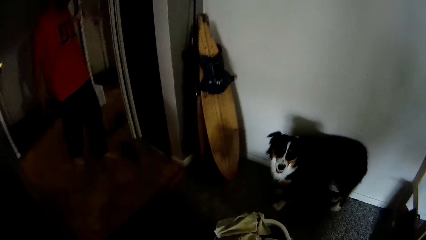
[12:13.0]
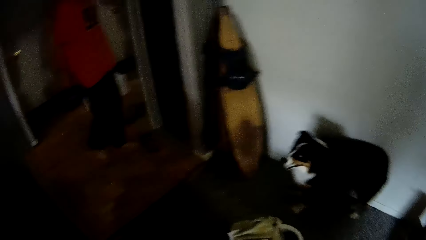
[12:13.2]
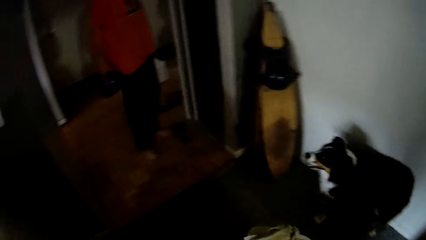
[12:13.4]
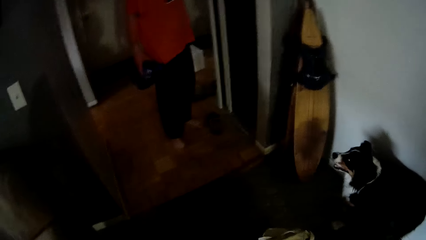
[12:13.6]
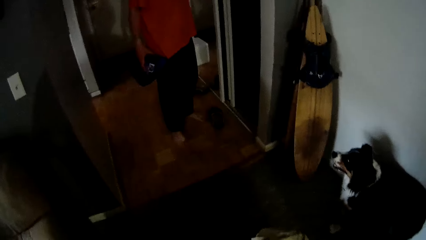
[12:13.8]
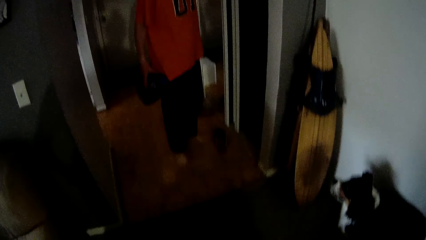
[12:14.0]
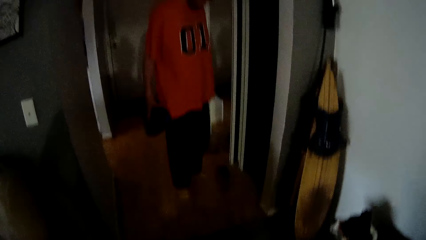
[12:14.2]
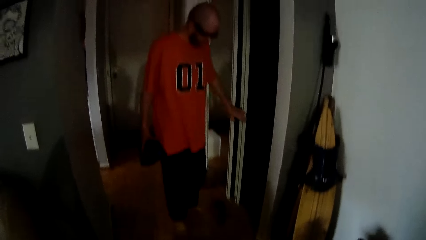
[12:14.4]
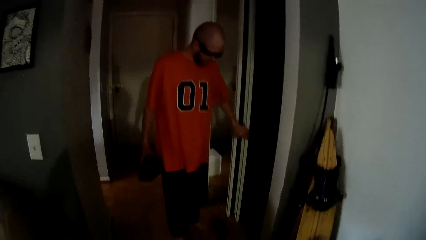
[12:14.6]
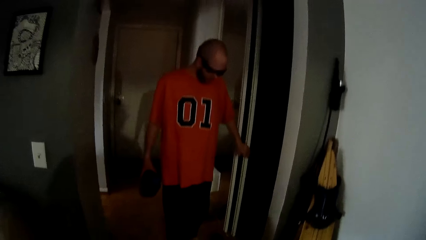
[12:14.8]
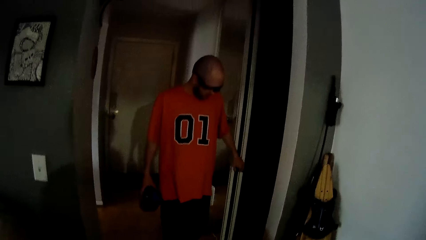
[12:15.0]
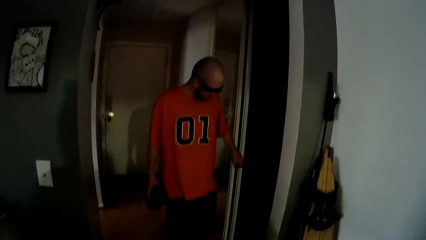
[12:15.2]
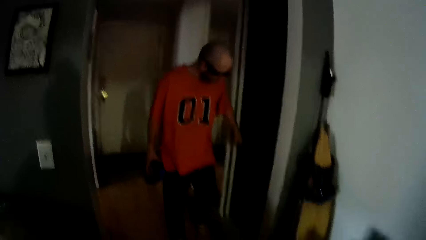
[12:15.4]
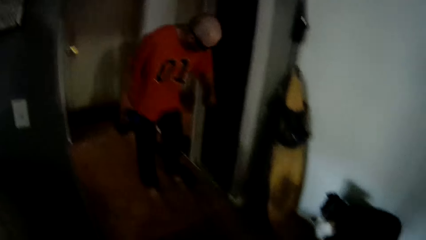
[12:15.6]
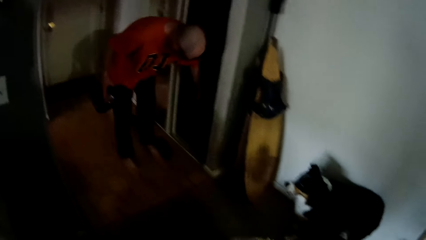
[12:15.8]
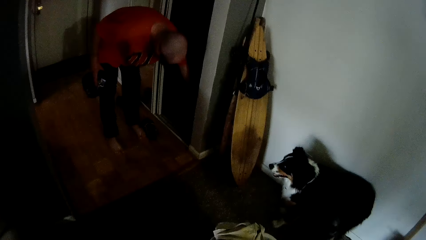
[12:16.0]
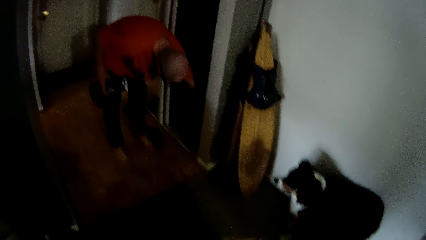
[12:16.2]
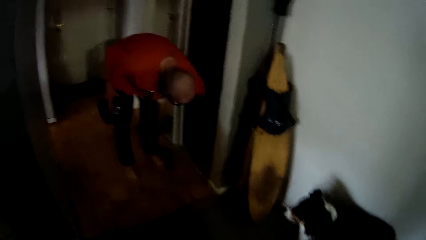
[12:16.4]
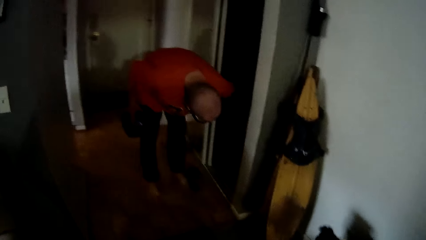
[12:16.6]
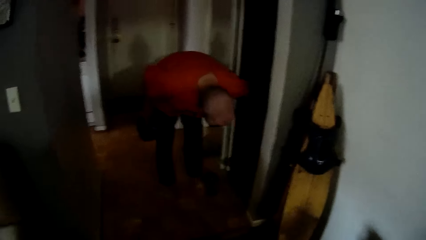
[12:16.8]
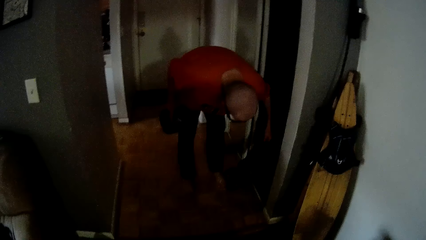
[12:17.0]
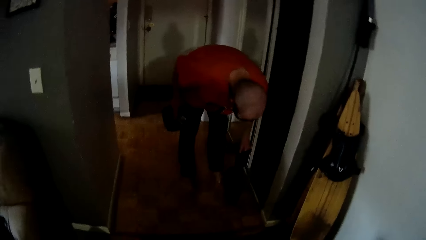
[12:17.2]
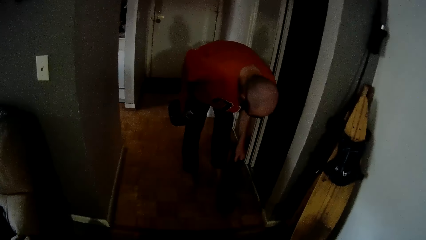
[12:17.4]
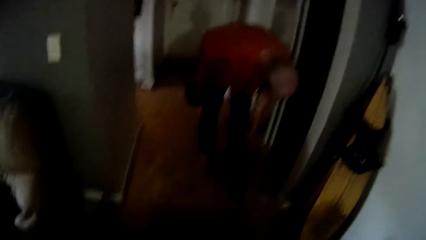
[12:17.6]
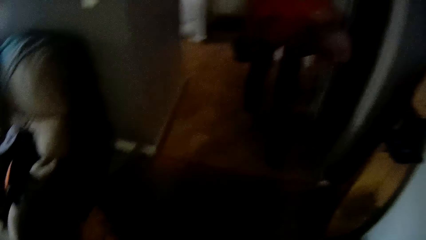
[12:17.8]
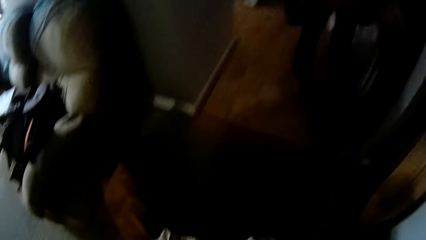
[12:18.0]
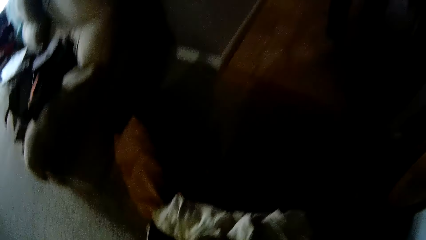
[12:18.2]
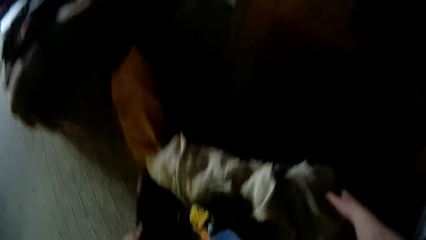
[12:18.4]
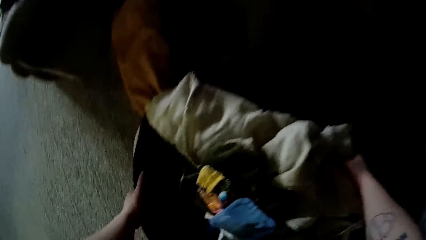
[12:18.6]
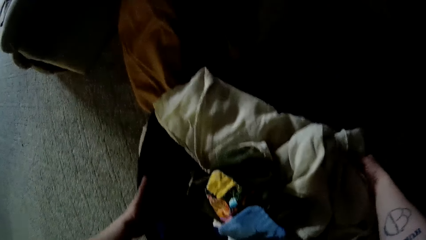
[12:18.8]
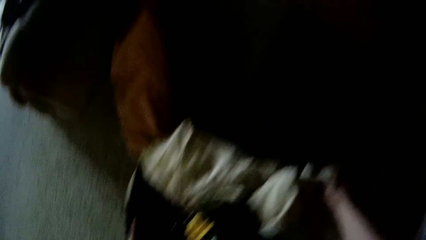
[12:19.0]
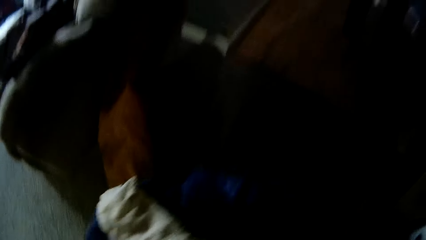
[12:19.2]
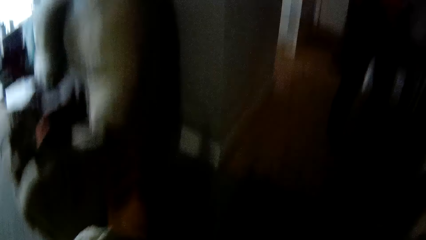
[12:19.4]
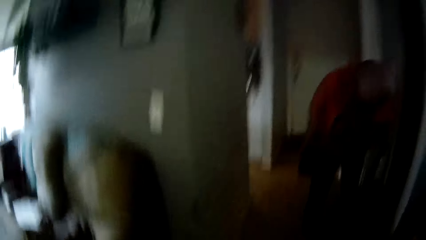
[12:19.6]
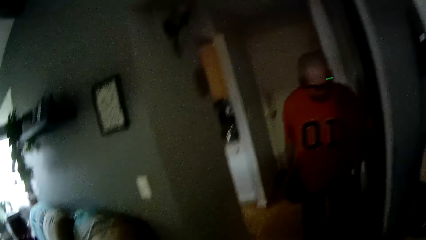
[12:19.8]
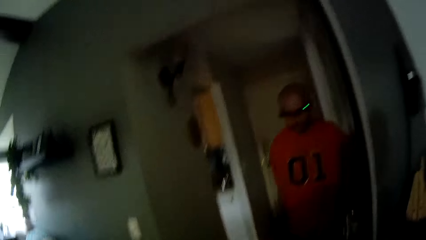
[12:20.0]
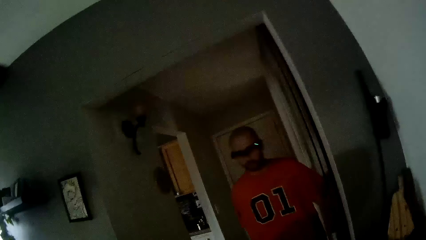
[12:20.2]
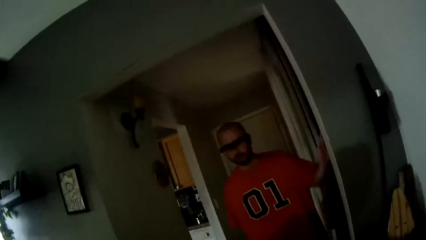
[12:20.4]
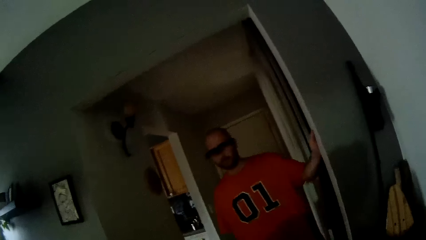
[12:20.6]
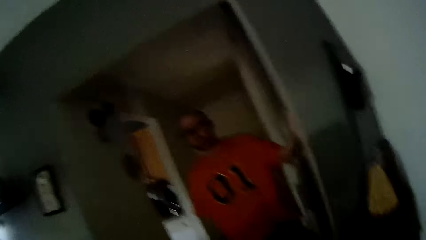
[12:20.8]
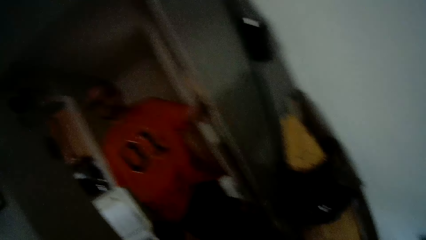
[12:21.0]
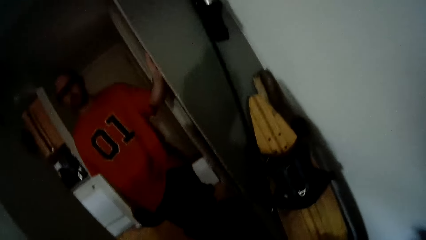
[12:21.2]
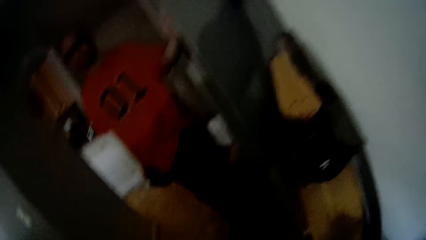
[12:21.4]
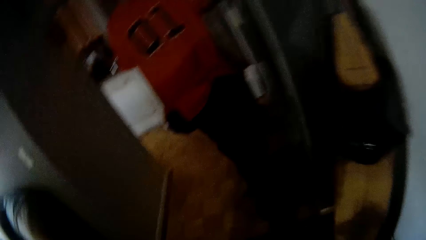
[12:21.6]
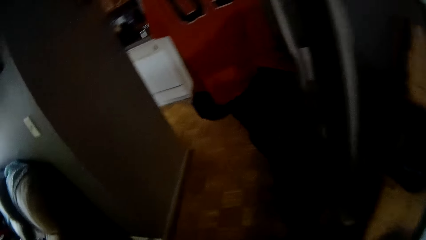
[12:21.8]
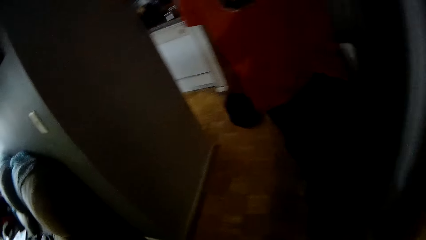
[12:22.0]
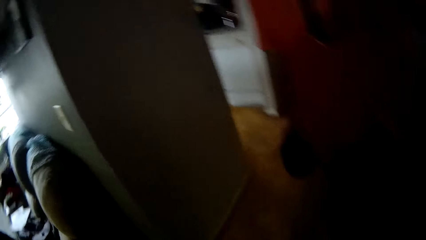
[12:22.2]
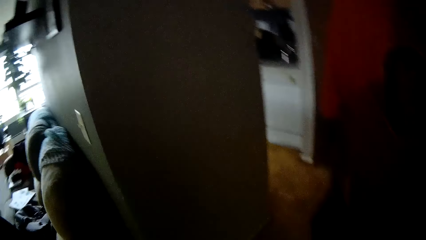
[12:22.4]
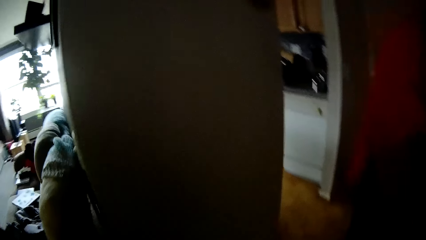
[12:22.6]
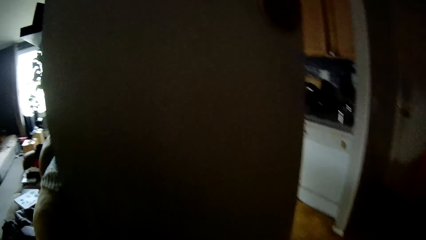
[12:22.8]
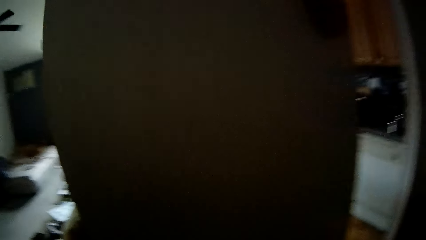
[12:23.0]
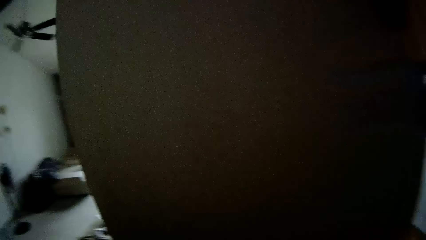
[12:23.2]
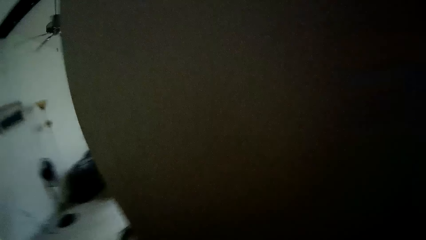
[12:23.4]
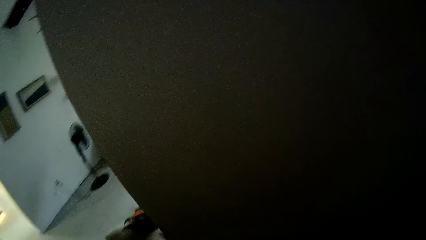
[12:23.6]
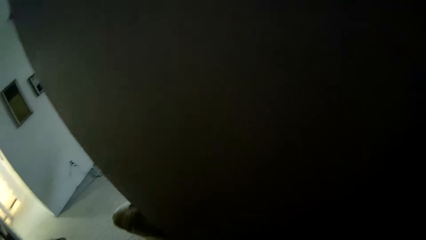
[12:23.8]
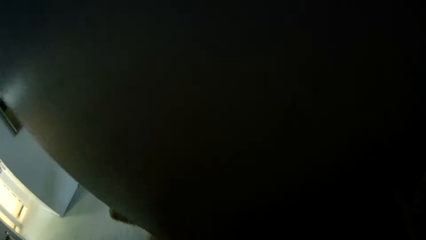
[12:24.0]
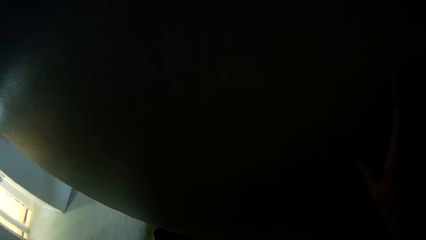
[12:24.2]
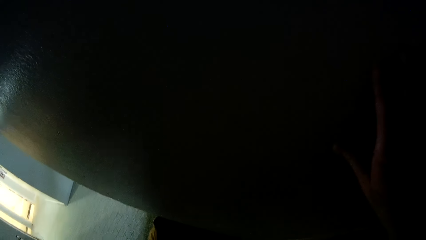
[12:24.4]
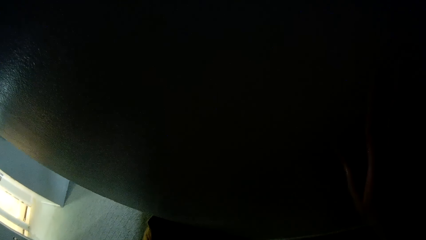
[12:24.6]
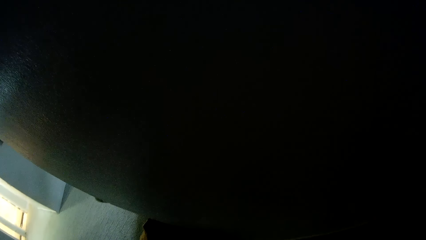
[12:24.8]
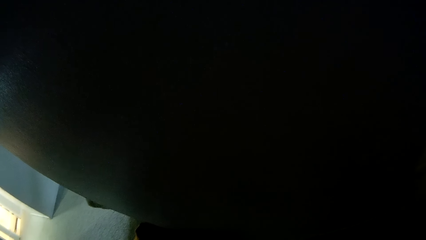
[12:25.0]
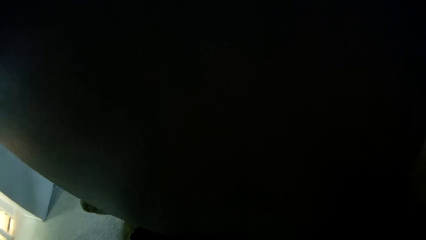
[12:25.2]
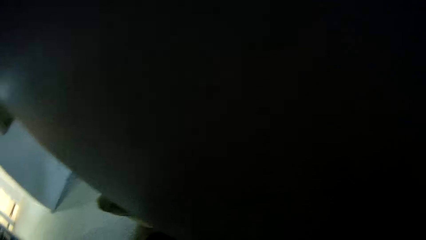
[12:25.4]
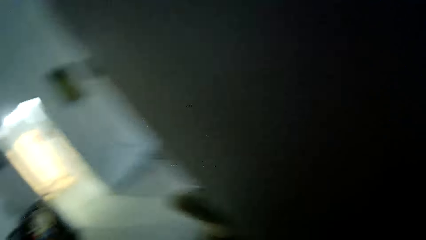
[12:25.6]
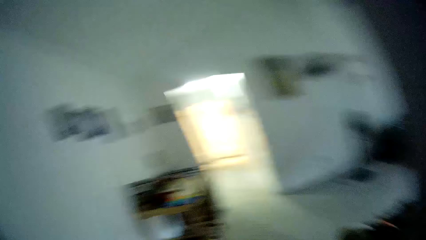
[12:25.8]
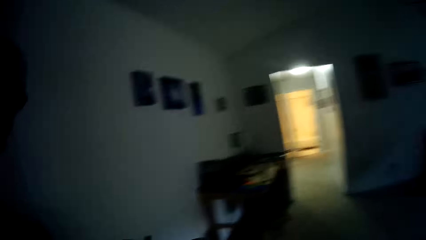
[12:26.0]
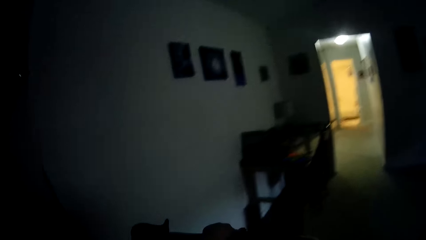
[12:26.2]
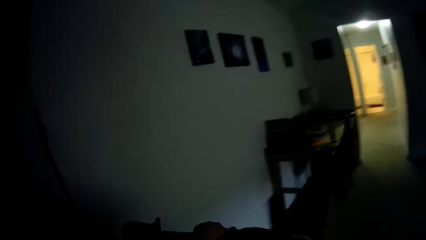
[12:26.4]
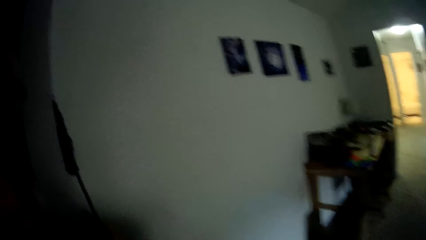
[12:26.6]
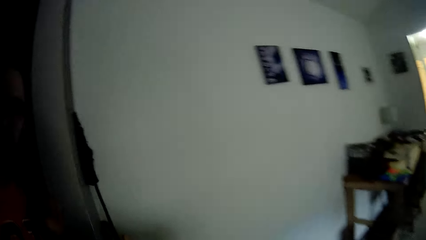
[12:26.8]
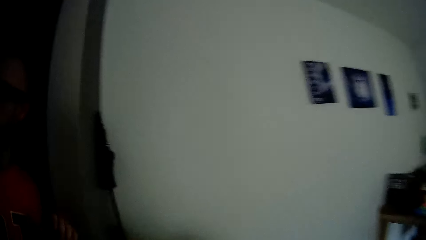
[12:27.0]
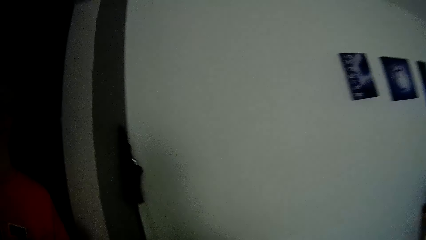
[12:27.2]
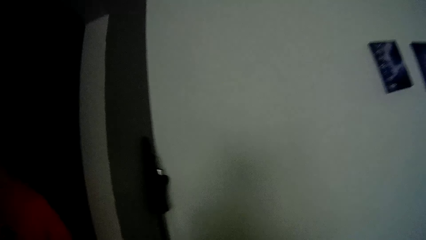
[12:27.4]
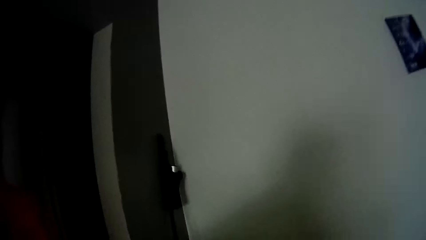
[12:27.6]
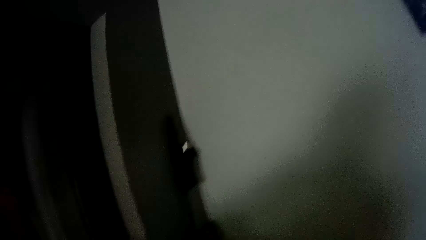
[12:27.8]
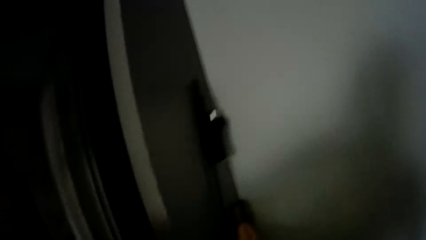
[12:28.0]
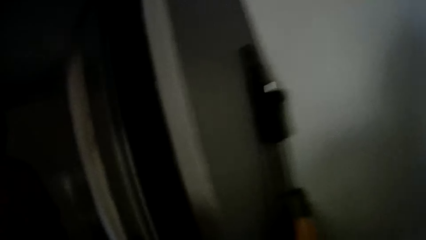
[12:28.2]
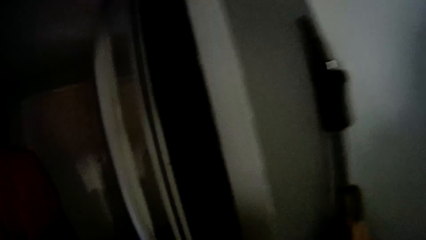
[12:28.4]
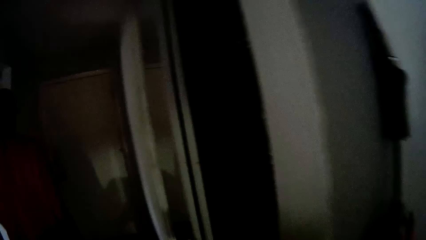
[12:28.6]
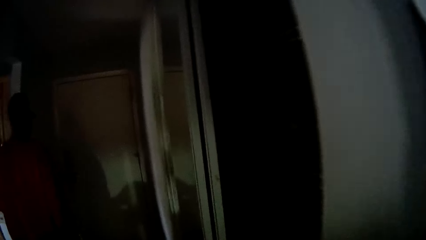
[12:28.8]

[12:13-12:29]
The man picks a pair of boots from the closet with his right hand. The camera wearer picks up the basket. They carry the laundry basket with both hands. The man stands. The camera wearer speaks to the man. The man holds the wall. The camera wearer looks around.
